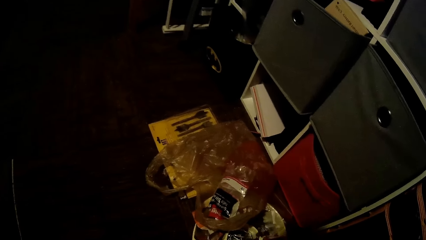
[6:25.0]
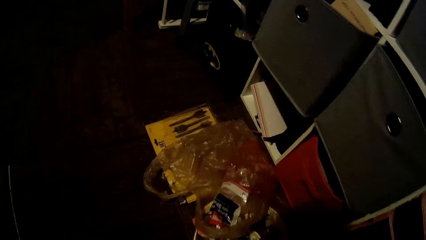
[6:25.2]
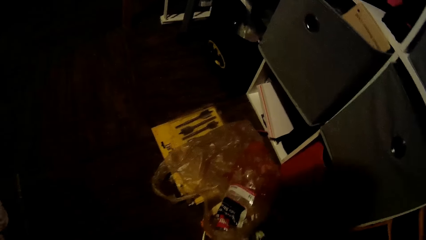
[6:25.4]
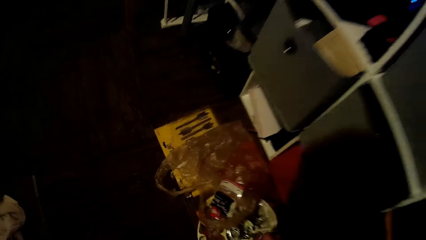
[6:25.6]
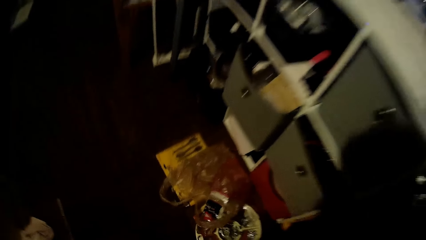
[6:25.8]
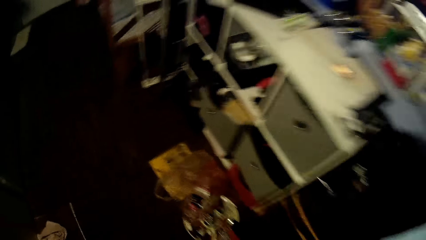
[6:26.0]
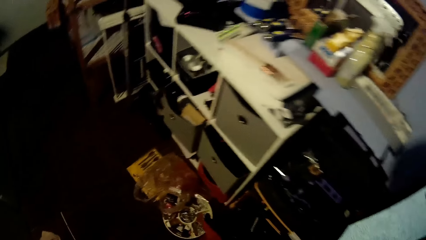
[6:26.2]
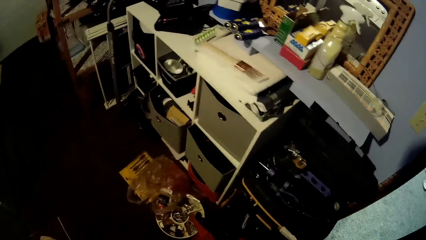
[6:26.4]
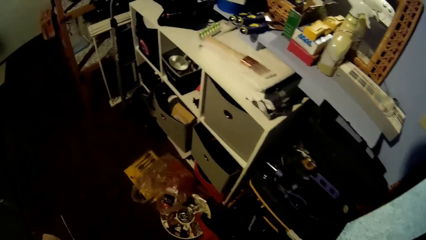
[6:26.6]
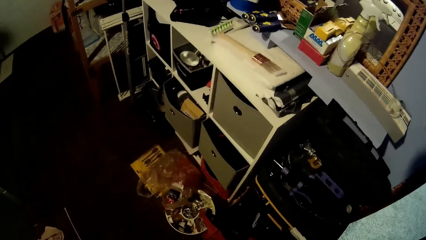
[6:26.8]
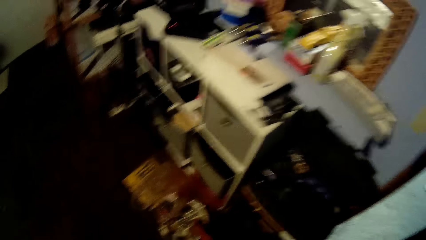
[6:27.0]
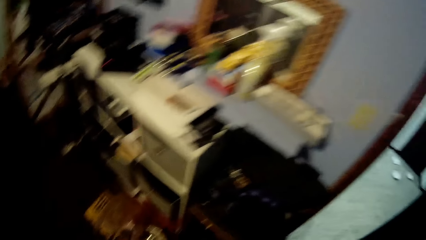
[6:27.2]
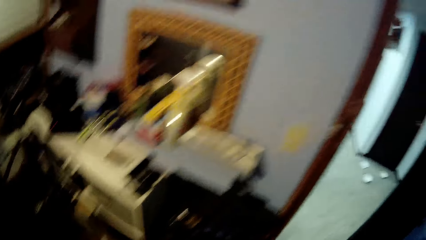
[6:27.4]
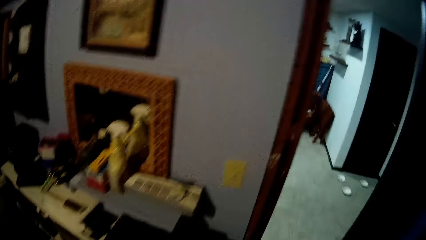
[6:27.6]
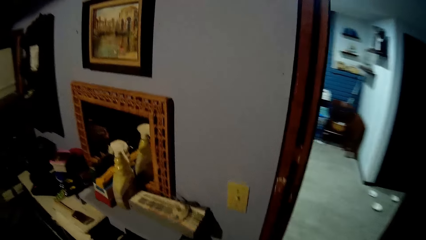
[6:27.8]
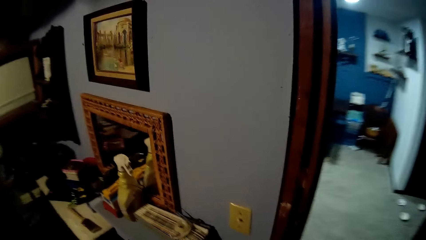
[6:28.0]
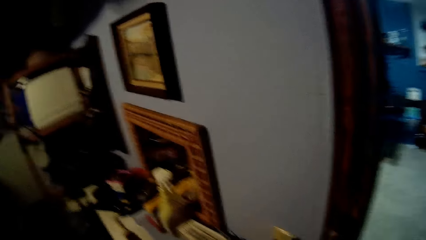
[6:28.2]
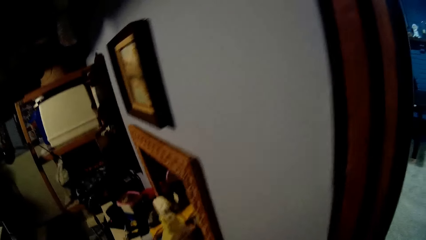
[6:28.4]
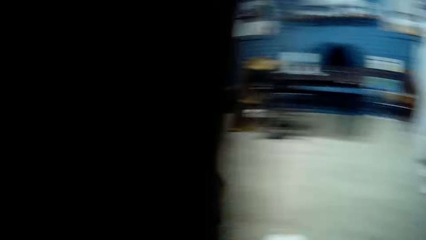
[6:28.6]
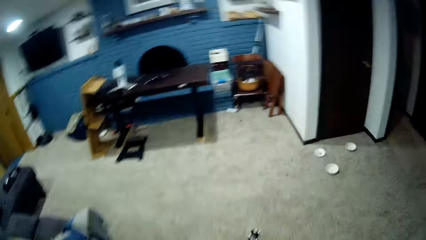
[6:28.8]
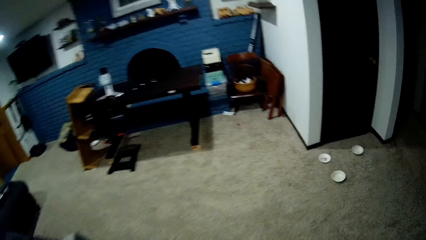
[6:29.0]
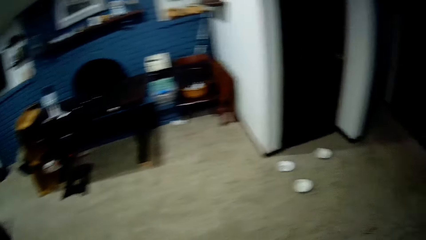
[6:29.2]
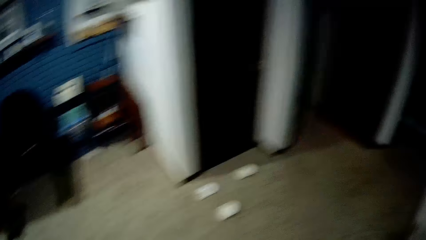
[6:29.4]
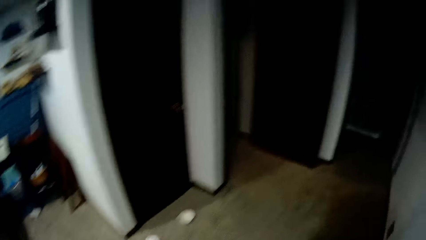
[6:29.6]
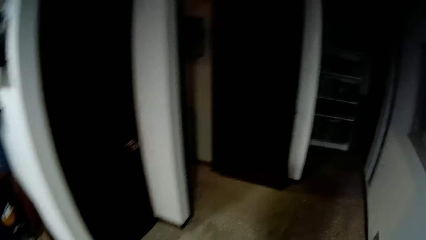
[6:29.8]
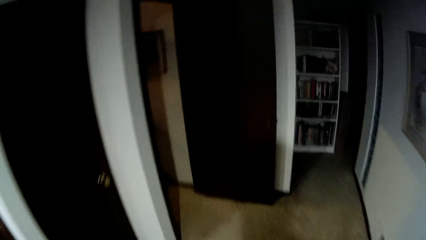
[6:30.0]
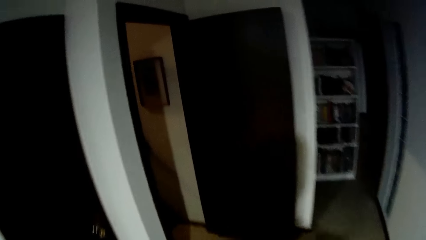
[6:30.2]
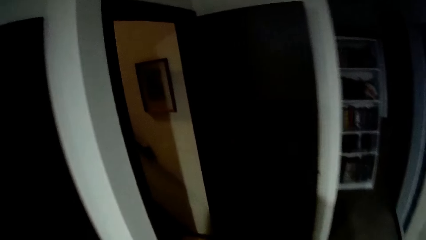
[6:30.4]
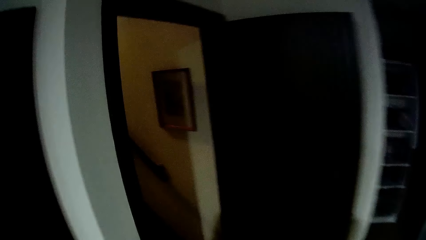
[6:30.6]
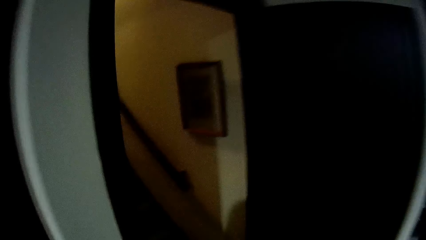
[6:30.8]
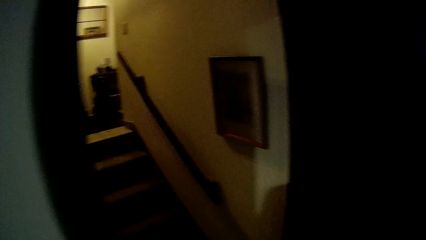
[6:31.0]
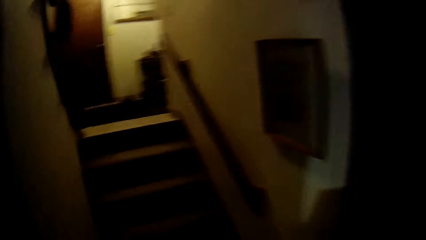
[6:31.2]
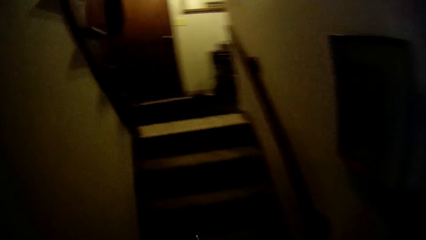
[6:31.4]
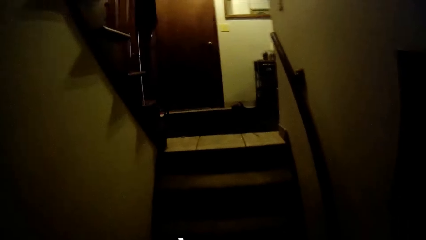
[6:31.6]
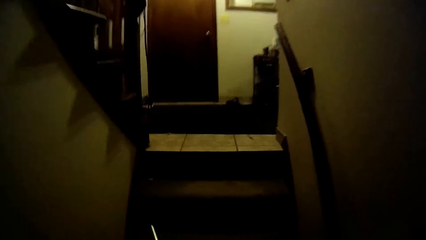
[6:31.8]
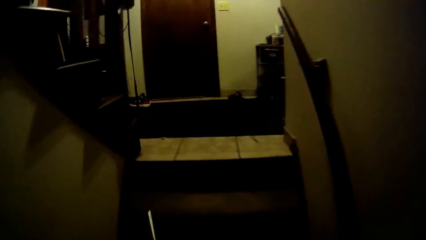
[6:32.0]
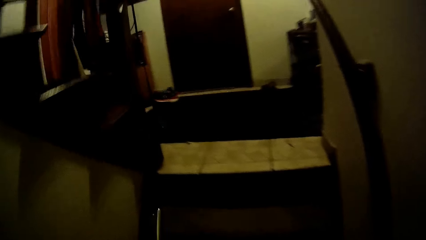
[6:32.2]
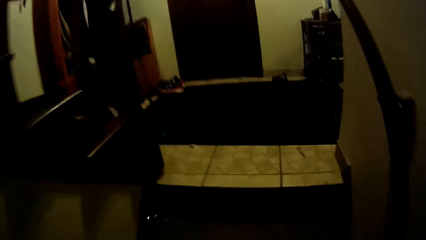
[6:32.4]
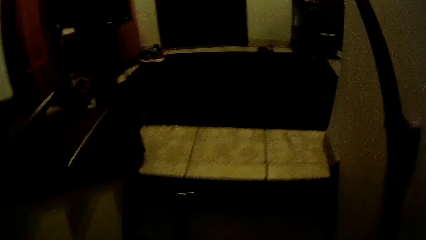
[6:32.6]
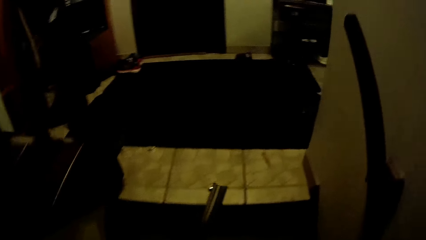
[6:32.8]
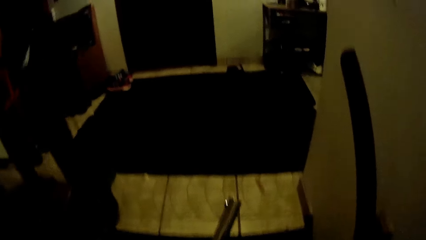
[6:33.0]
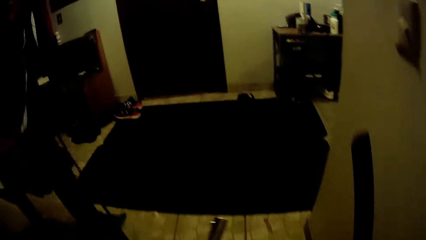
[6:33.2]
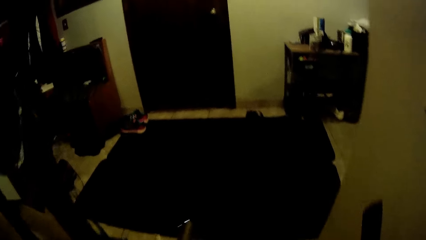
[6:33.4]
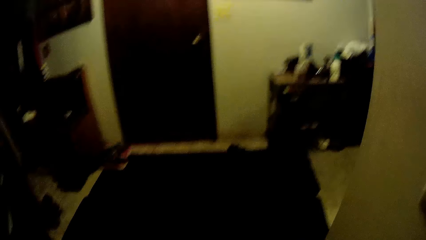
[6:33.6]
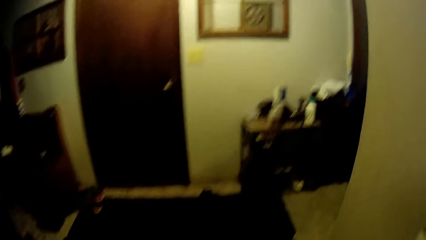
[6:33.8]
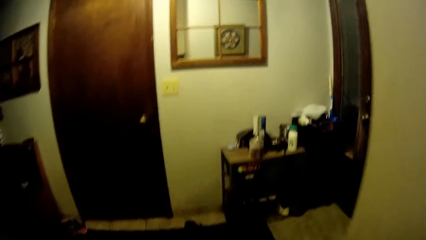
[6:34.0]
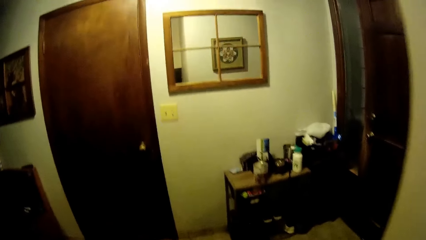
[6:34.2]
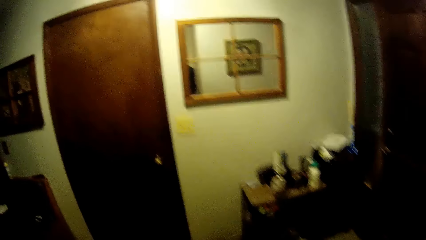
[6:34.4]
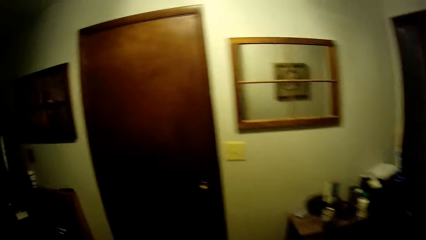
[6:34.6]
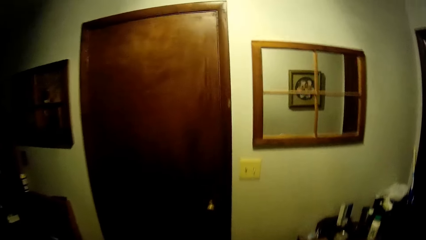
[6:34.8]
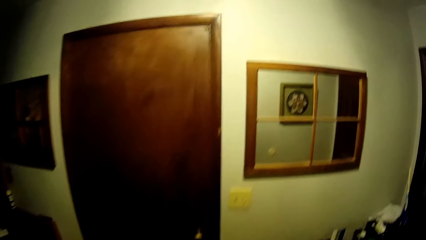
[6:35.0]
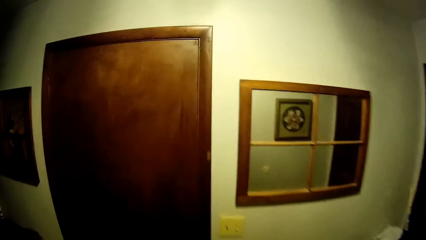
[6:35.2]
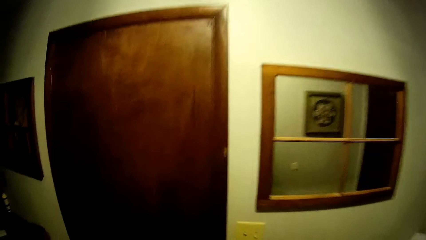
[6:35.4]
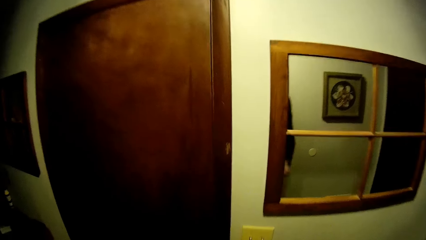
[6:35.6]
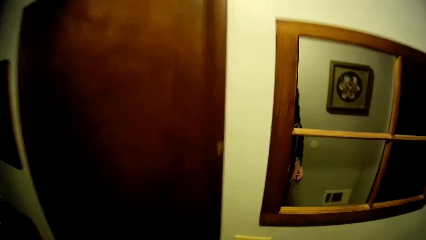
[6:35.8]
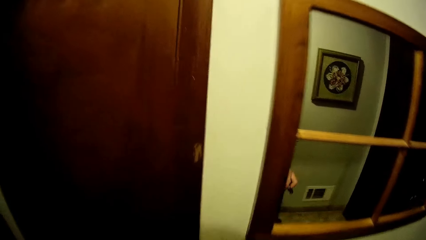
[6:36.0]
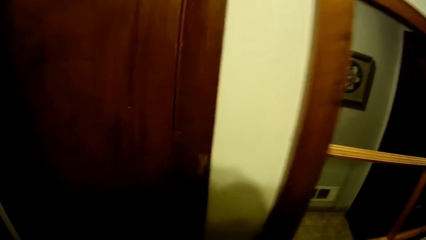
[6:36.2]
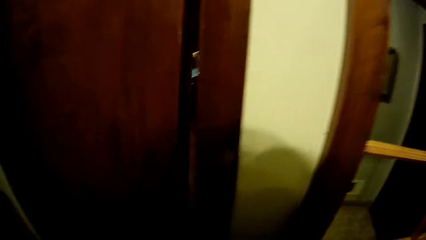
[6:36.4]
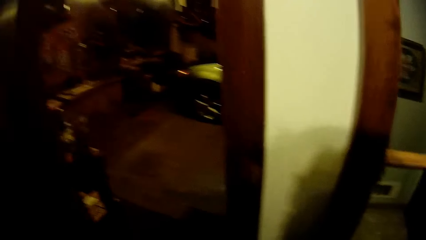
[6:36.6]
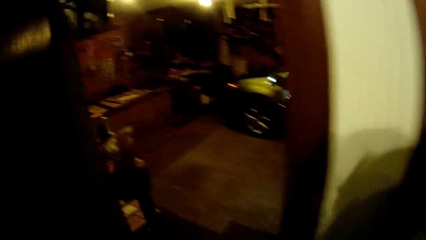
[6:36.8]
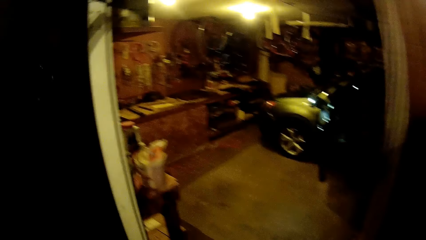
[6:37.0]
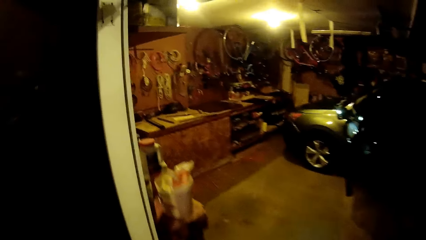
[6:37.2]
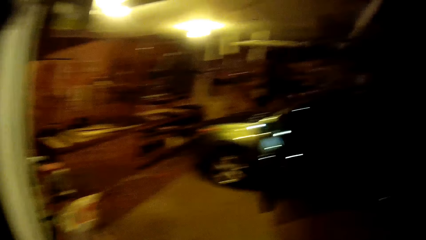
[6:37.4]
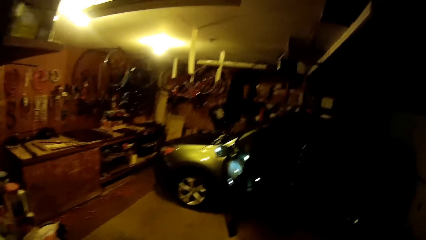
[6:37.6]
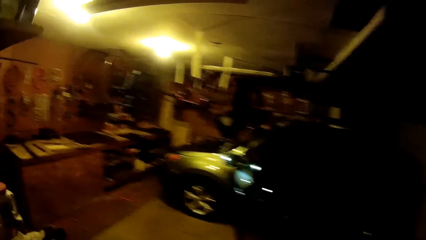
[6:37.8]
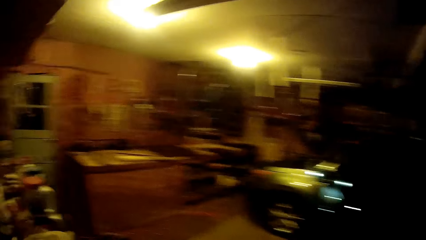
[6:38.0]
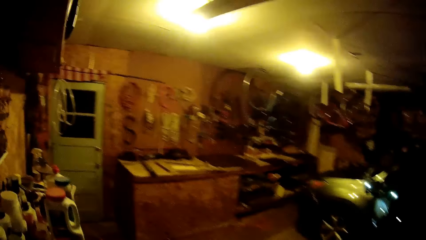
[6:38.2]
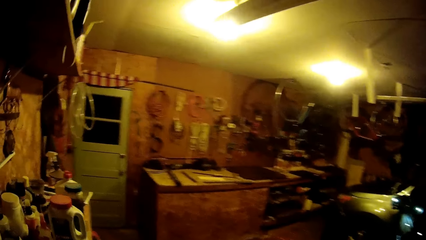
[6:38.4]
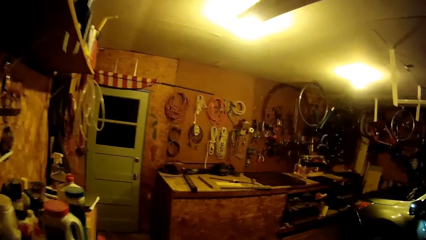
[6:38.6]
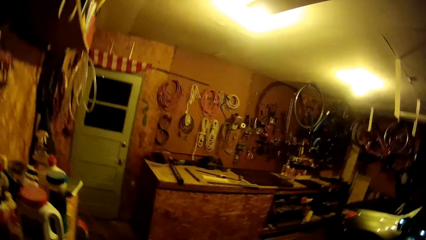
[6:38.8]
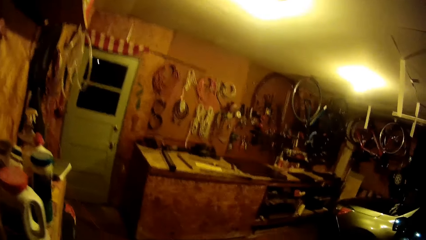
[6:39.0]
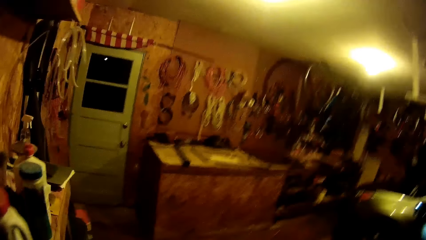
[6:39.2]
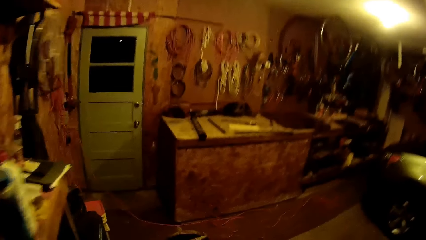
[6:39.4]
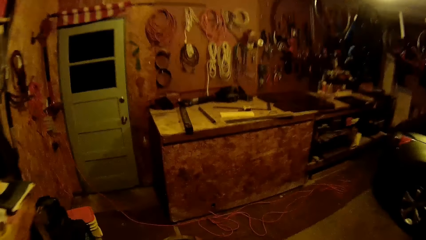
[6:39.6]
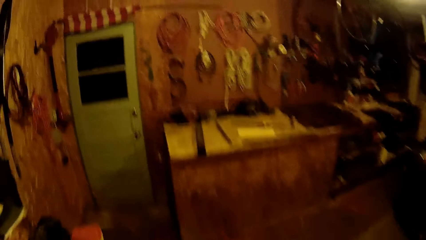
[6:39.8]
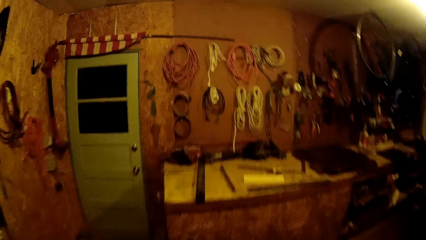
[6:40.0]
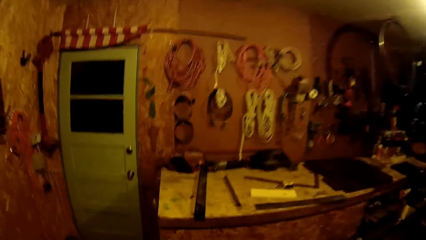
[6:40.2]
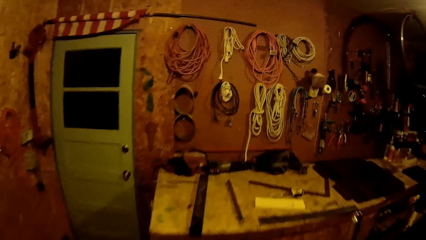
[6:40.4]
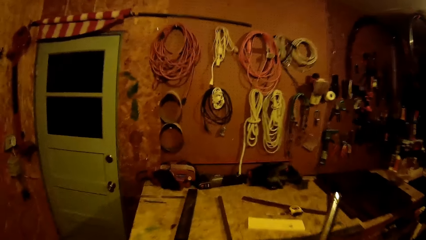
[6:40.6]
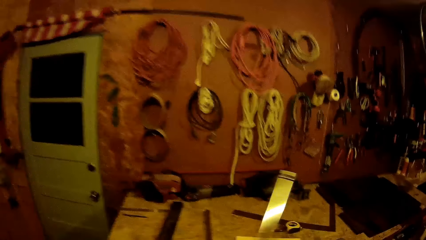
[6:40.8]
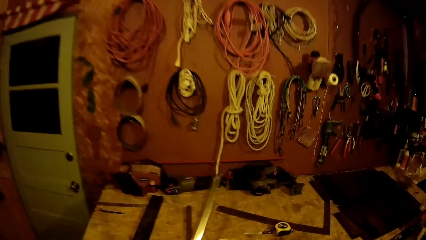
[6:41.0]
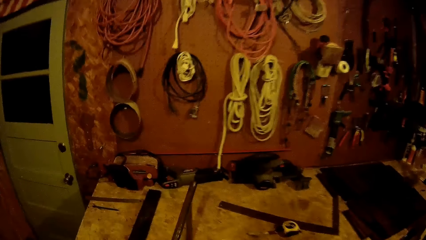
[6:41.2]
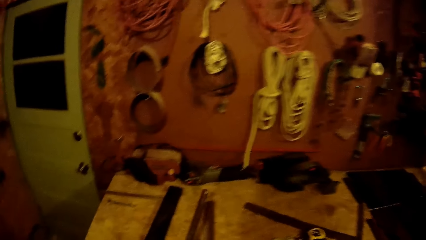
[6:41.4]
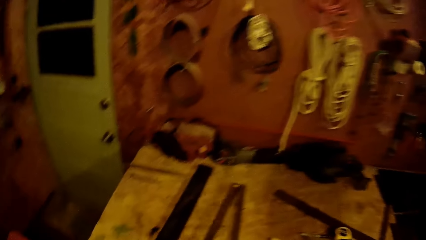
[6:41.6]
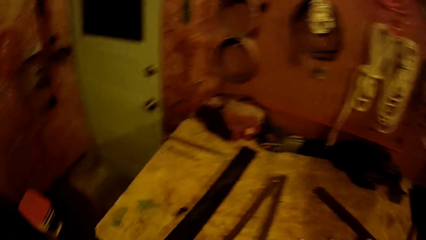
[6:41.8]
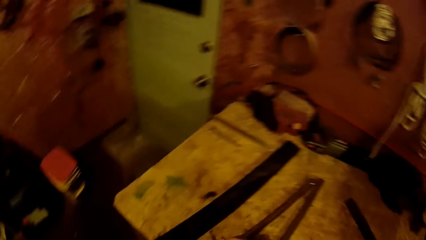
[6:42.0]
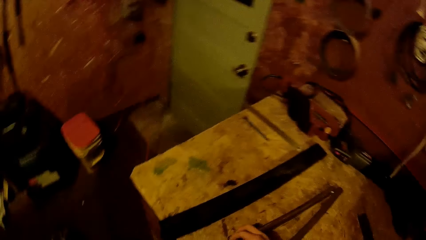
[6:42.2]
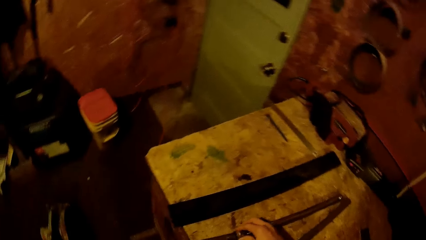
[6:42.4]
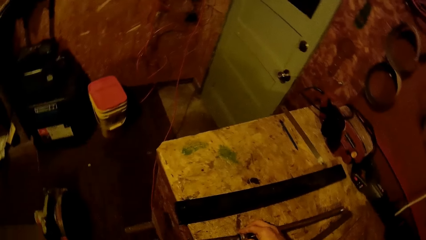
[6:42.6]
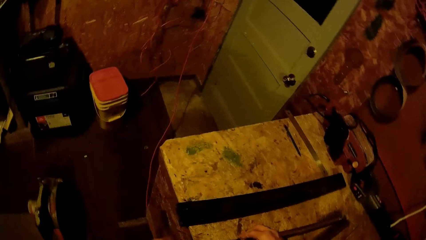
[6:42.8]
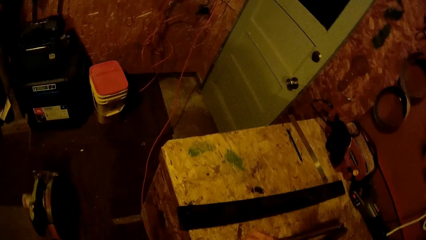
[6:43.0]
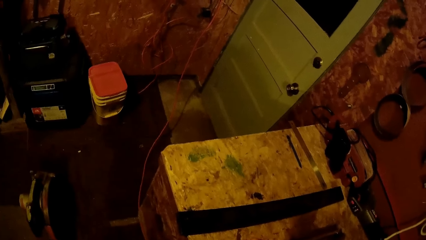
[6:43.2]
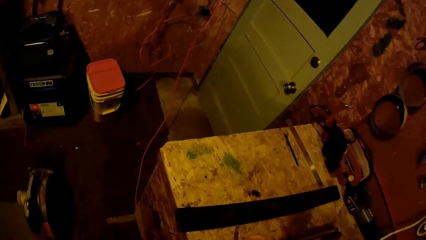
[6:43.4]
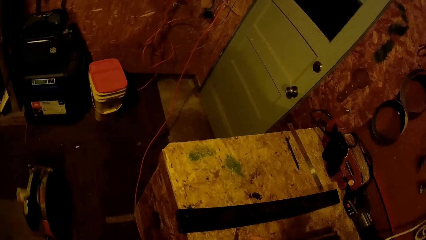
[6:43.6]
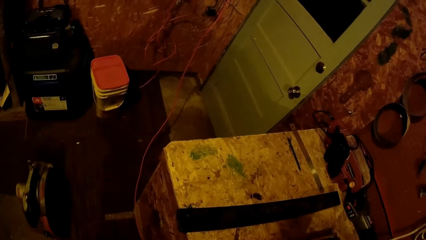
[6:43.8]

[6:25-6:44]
The camera wearer walks towards a door. They go up the stairs. They open the door. They walk in to the garage. They walk towards a table in the garage. They drop the pipe on the table. They work on the pipe with both hands.
